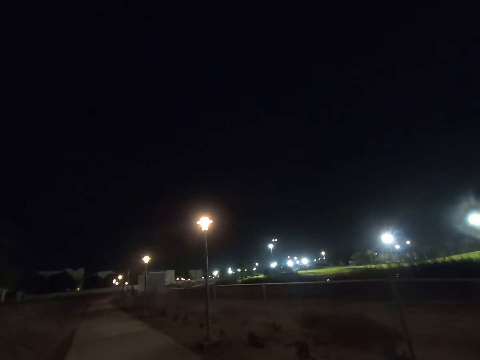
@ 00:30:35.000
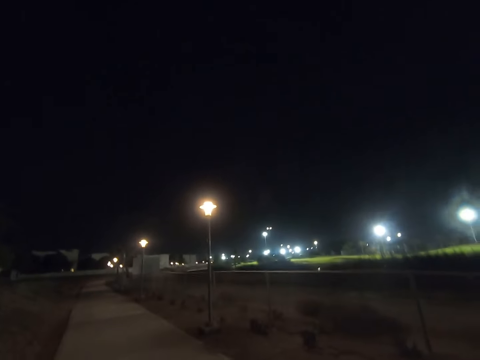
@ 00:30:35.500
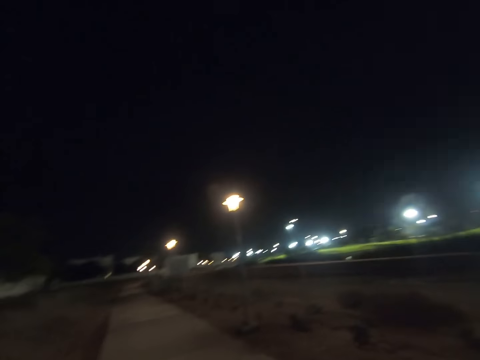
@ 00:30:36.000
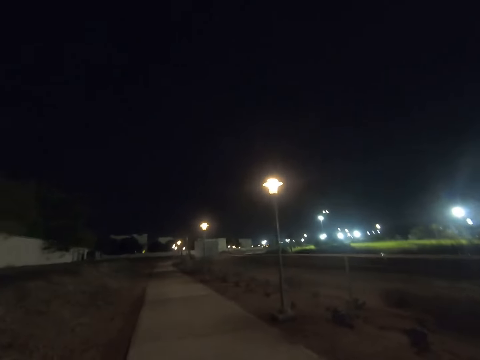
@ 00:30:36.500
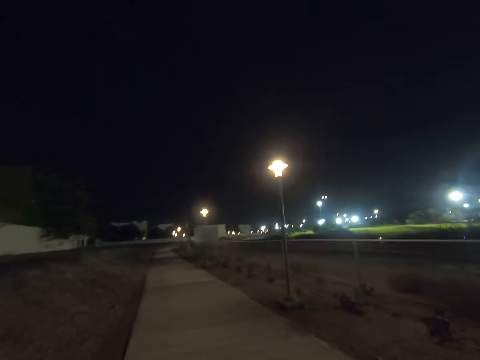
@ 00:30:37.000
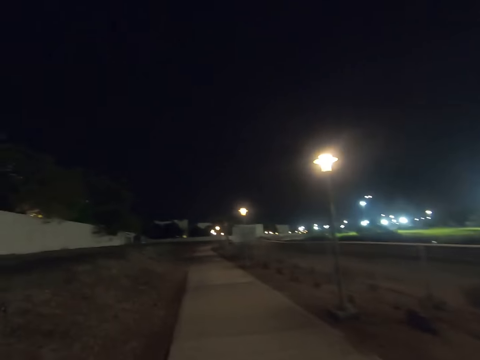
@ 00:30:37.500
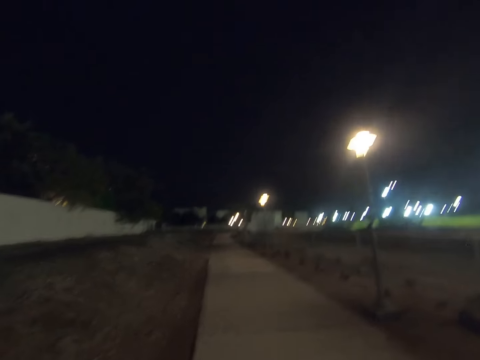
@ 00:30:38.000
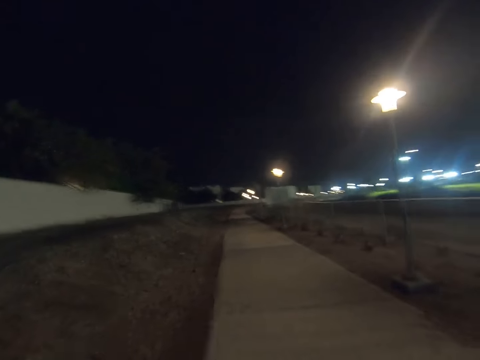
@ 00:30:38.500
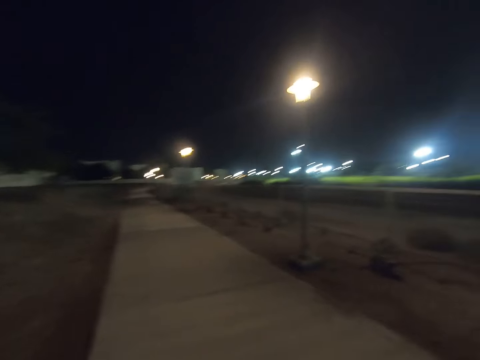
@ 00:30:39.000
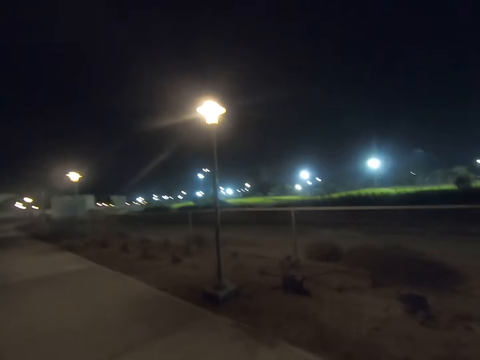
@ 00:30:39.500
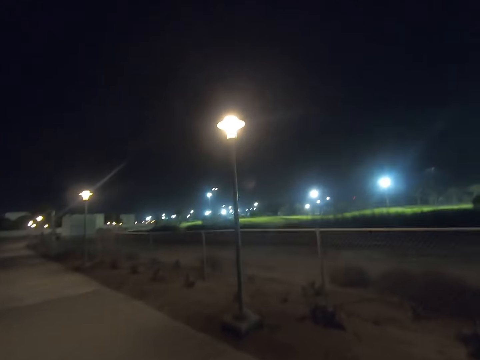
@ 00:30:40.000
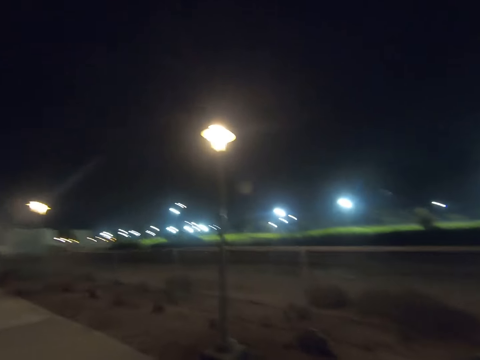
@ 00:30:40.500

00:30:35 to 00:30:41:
The camera wearer walks on the walkway.

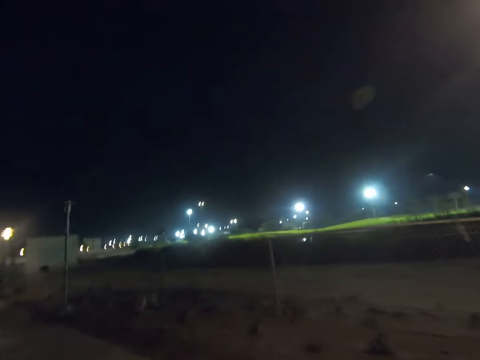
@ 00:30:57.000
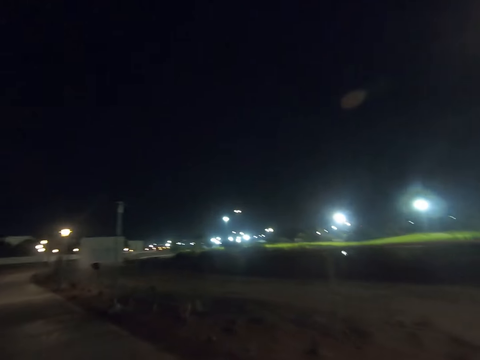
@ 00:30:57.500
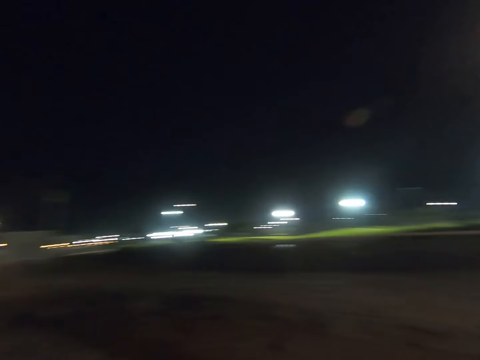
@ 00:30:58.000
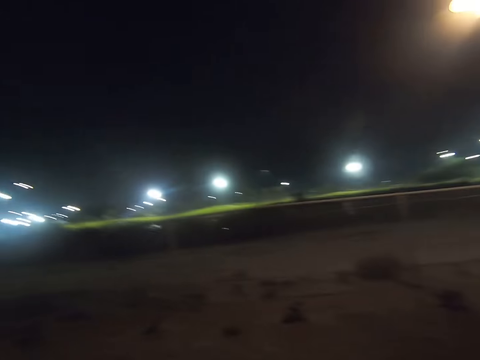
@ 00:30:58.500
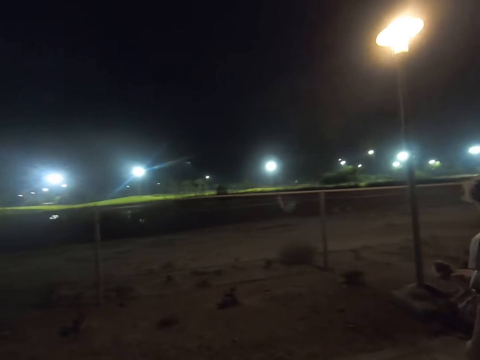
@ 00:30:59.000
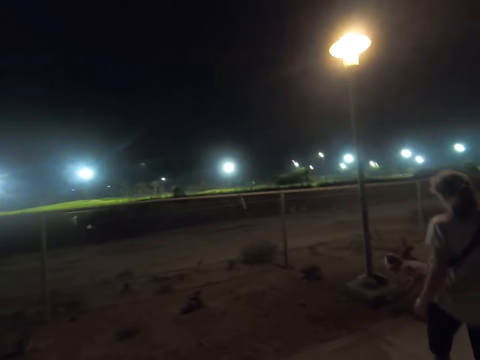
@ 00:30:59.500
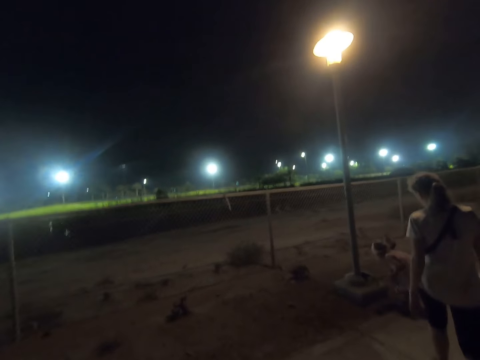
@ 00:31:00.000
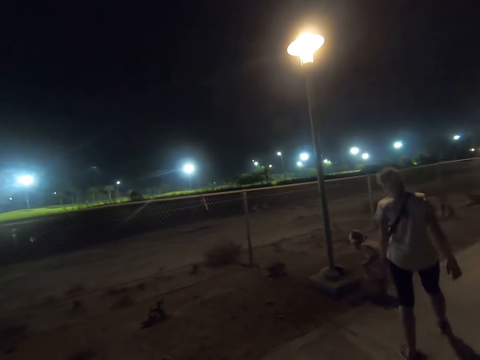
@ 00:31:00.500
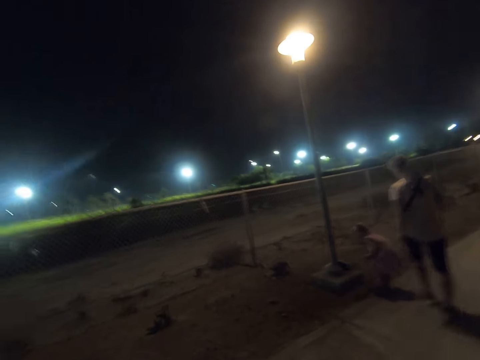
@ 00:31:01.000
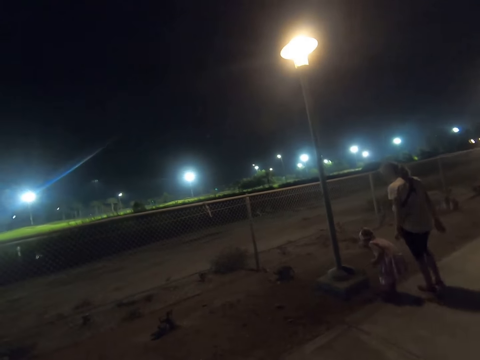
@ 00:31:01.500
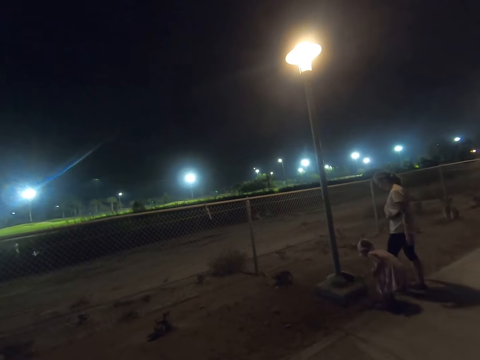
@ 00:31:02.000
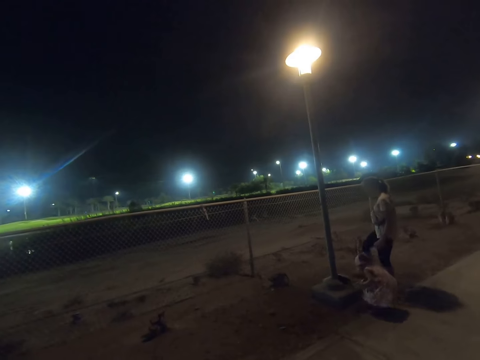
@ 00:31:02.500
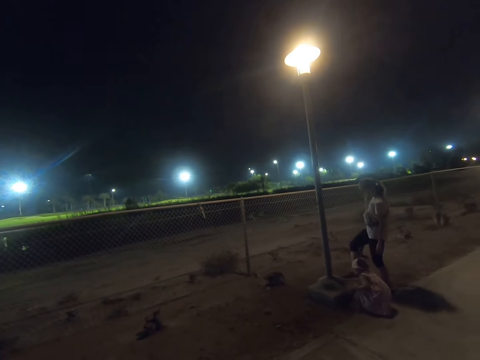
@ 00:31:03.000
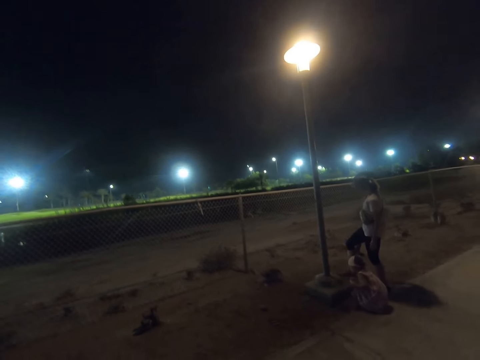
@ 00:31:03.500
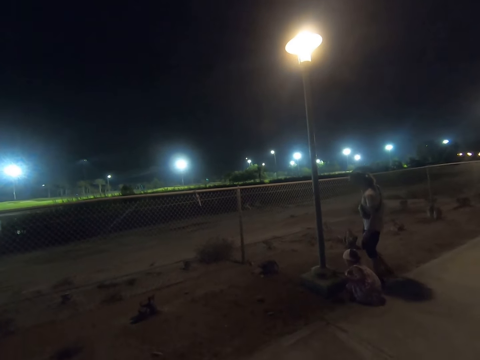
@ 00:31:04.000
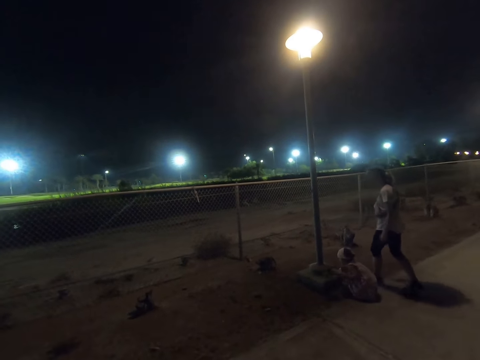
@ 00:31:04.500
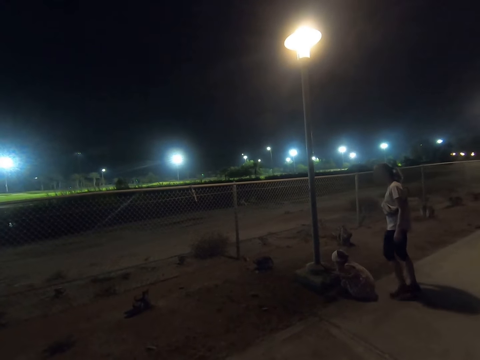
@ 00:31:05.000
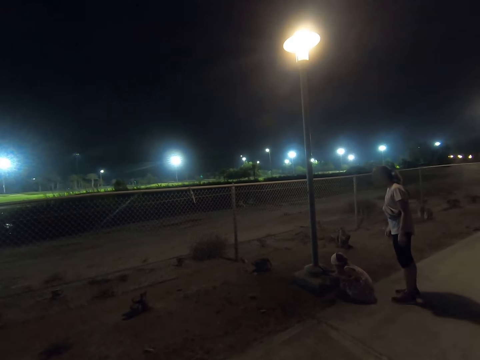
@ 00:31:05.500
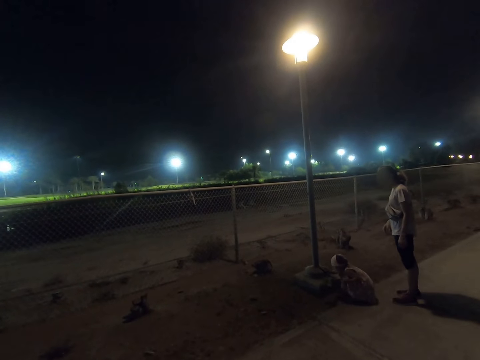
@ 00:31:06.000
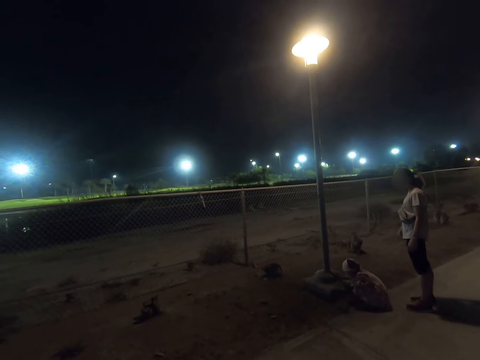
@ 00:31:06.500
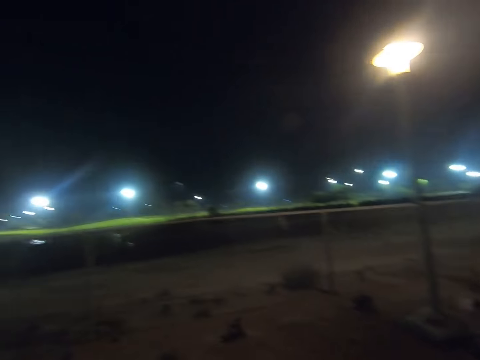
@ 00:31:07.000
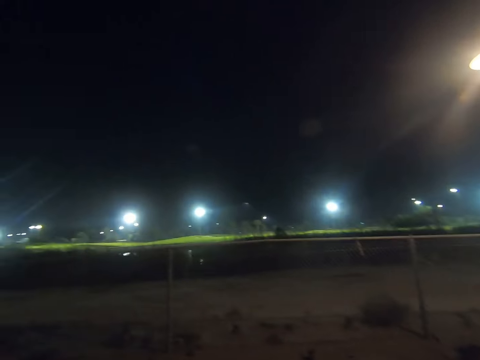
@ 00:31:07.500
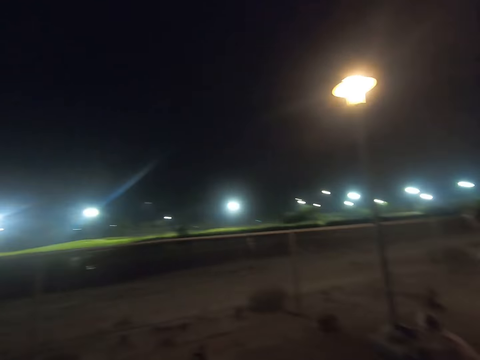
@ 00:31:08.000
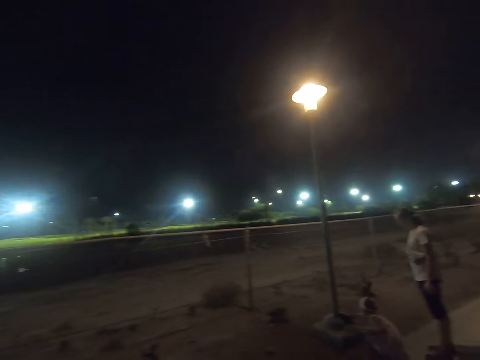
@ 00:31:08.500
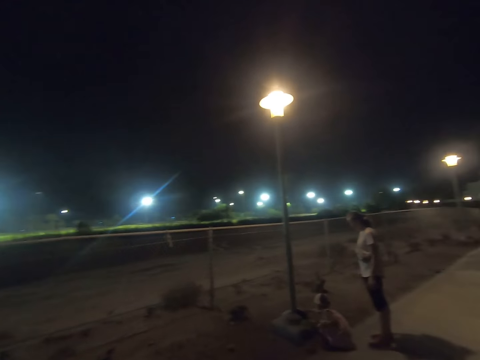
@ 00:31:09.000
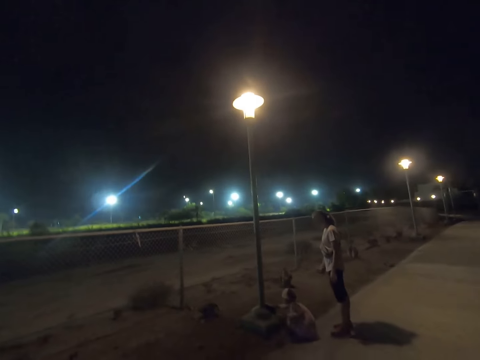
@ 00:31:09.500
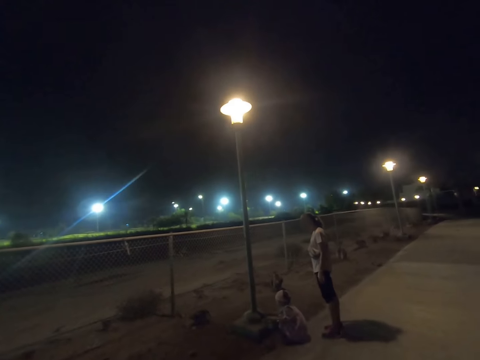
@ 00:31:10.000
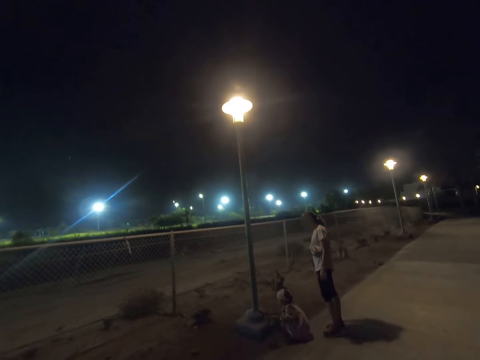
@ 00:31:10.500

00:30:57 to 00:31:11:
The camera wearer turns around. A woman walks towards a child. The camera wearer gazes at the child and the woman. The child stares at something. A girl collects something. The woman closes something. The child closes something and opens something. The camera wearer looks around.

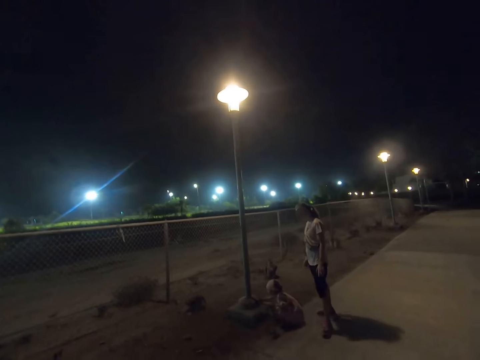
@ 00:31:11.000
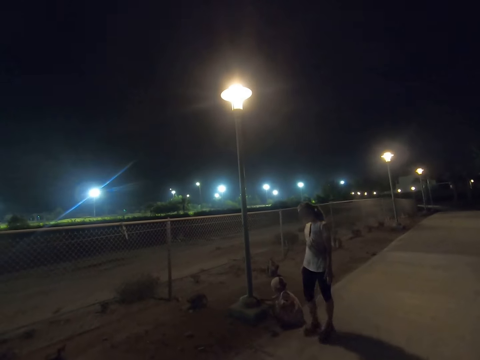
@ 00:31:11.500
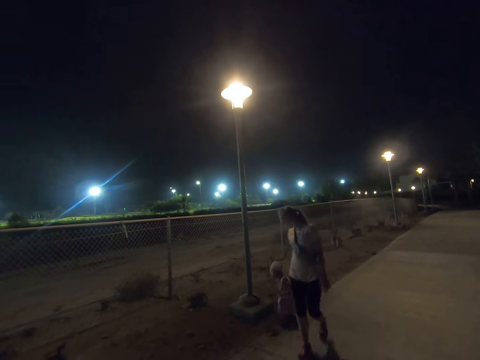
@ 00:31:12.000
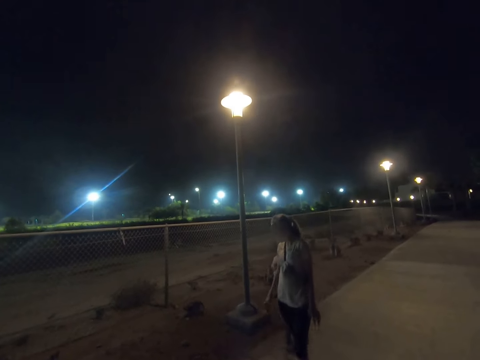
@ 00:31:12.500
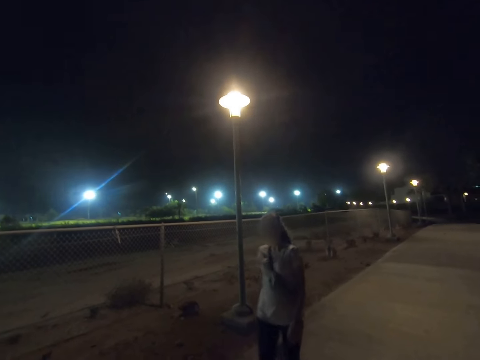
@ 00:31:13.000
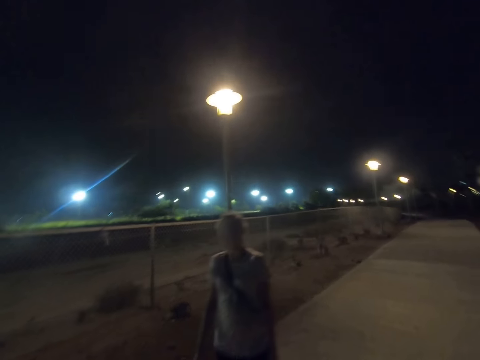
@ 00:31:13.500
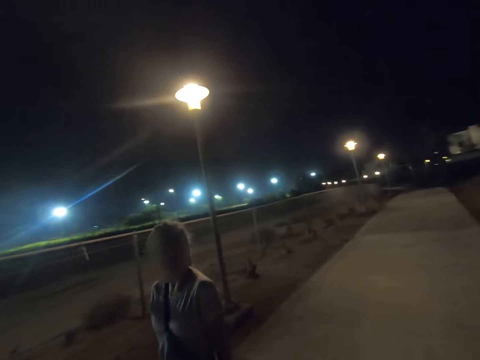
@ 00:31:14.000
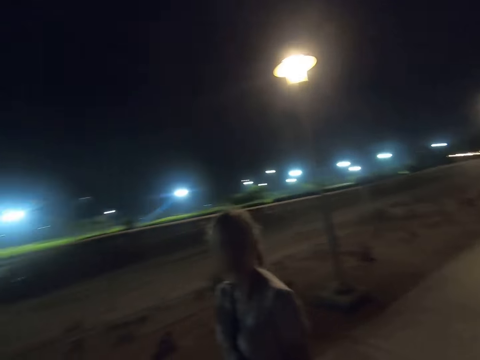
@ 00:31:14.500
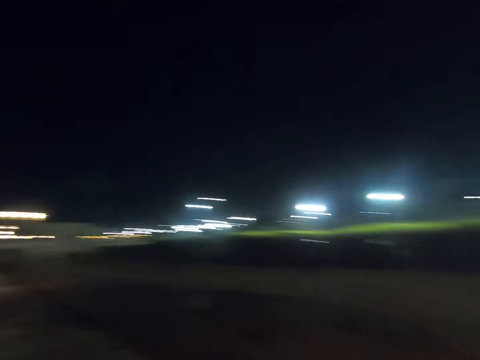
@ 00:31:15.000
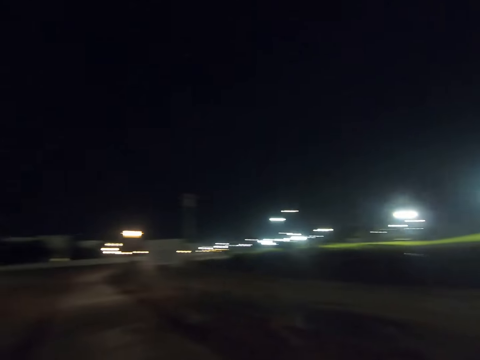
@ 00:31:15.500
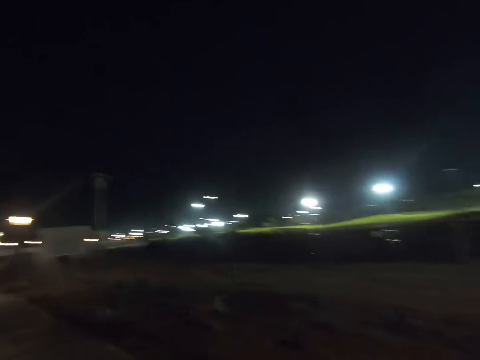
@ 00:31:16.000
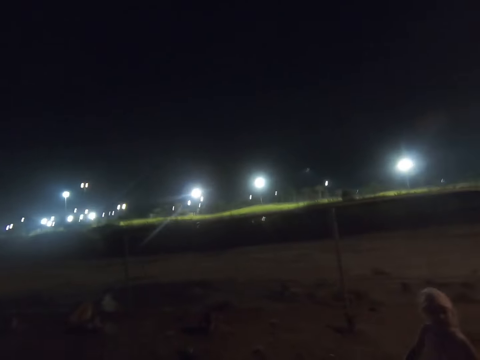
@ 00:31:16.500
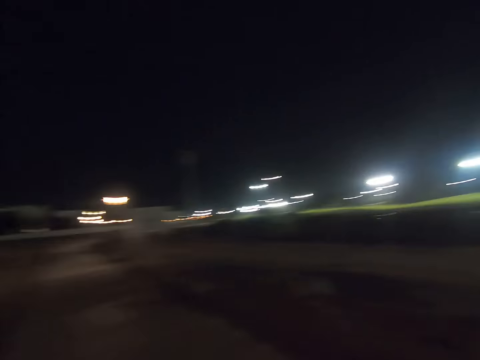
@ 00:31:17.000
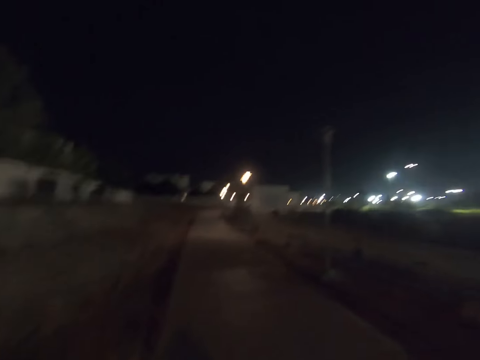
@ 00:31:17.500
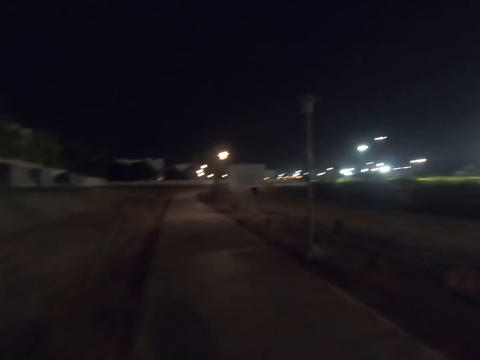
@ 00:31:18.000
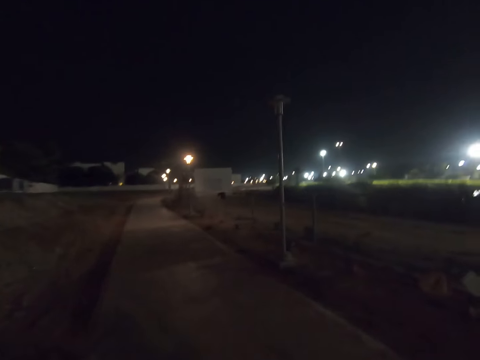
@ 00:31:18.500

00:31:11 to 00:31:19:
A woman and a child walk towards the camera wearer on the pavement. The camera wearer walks on the walkway alongside the woman and the child. They look around.
